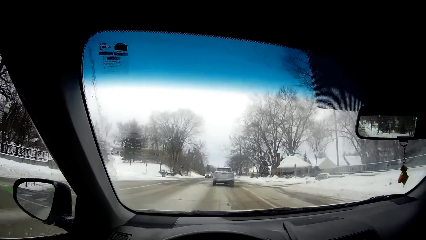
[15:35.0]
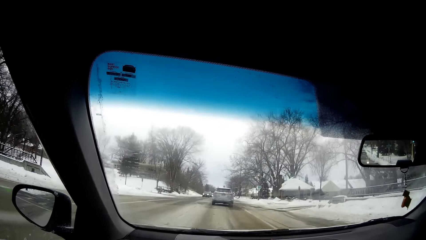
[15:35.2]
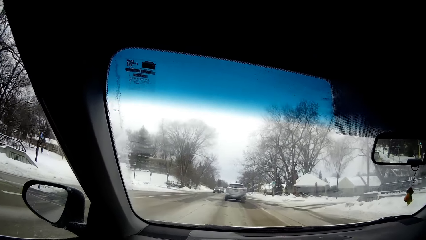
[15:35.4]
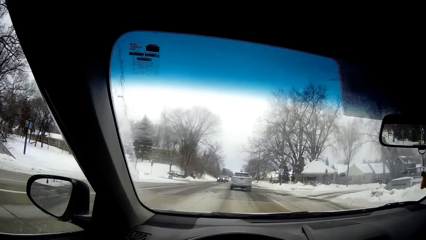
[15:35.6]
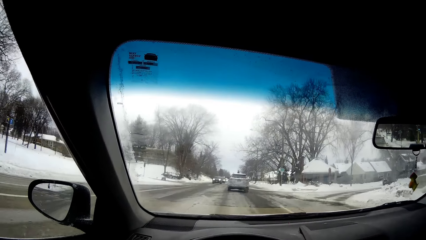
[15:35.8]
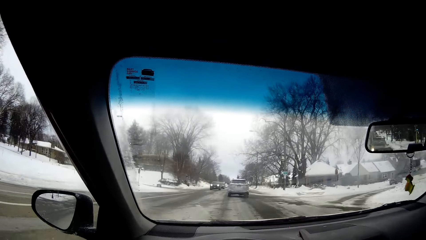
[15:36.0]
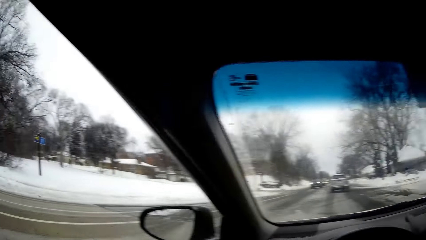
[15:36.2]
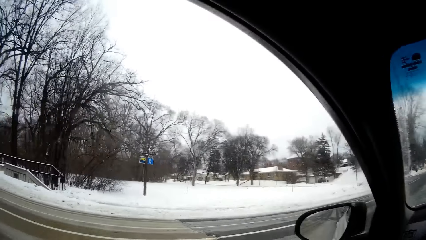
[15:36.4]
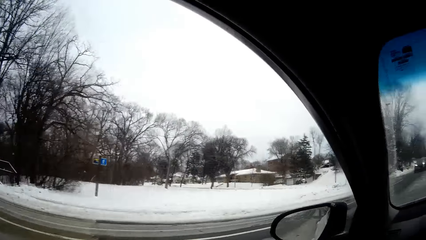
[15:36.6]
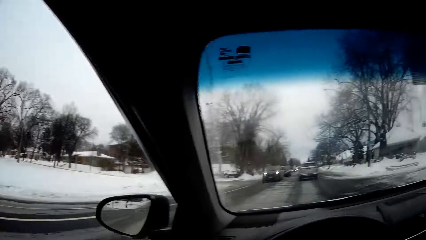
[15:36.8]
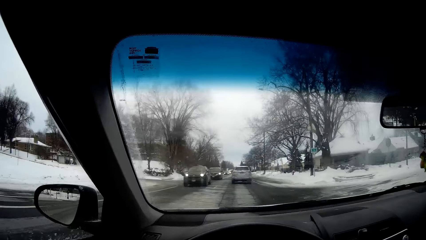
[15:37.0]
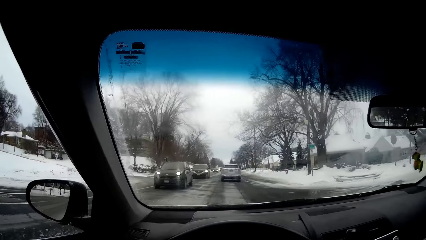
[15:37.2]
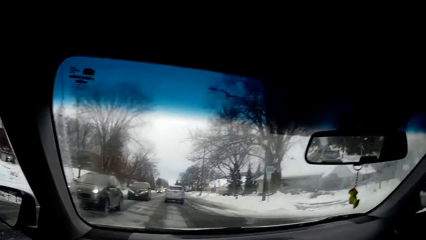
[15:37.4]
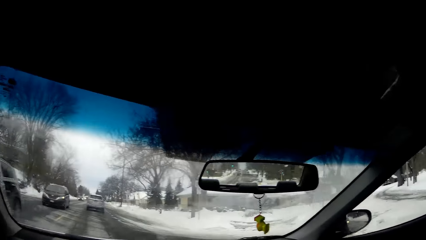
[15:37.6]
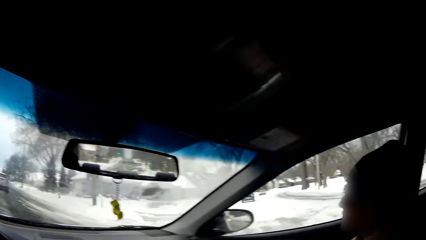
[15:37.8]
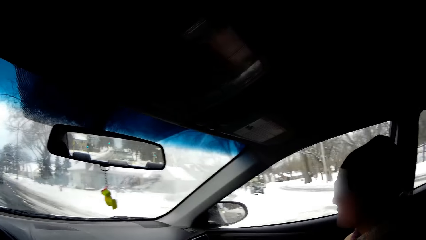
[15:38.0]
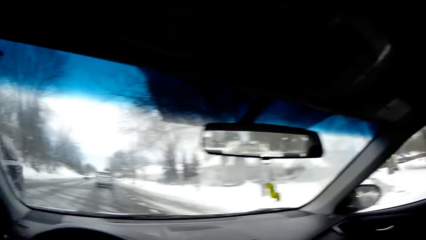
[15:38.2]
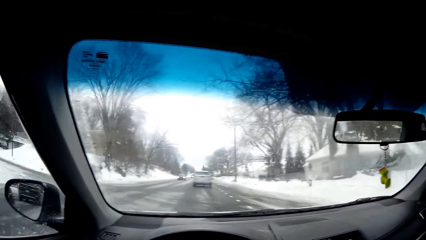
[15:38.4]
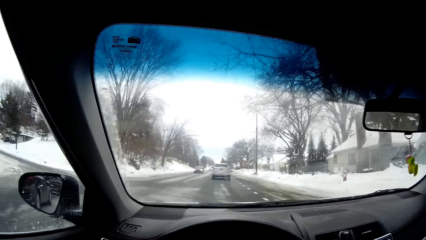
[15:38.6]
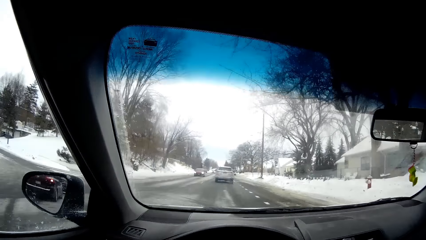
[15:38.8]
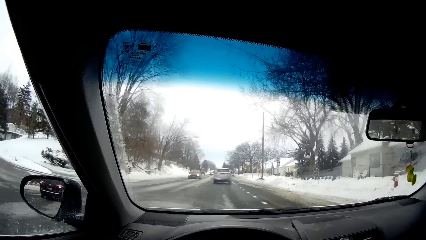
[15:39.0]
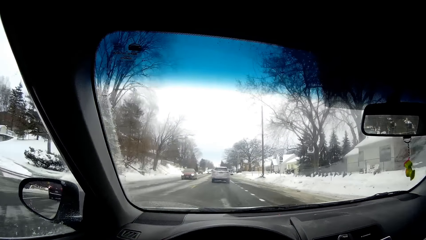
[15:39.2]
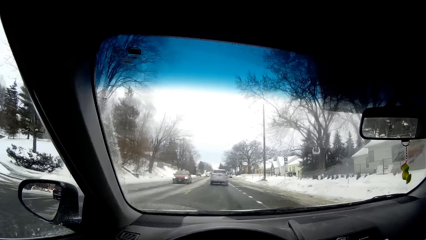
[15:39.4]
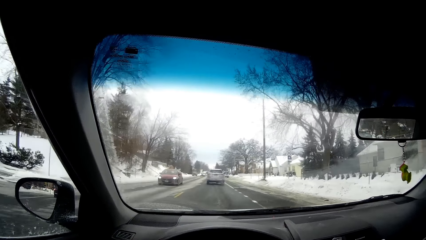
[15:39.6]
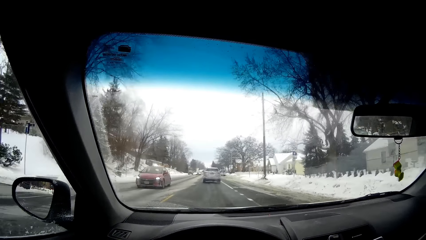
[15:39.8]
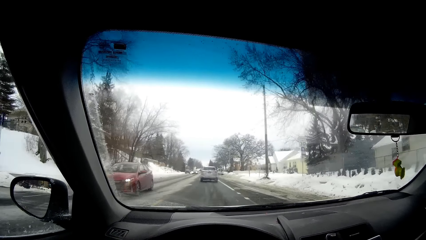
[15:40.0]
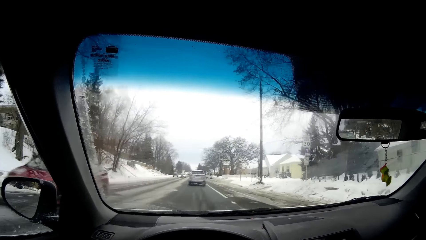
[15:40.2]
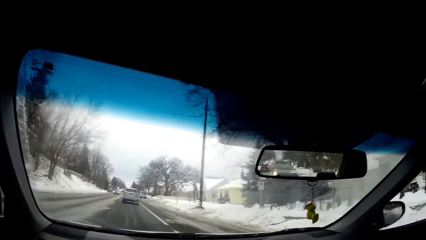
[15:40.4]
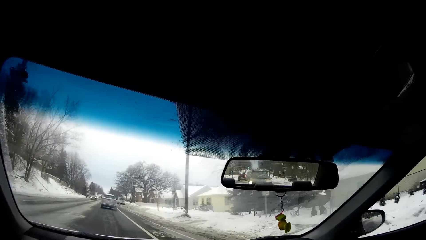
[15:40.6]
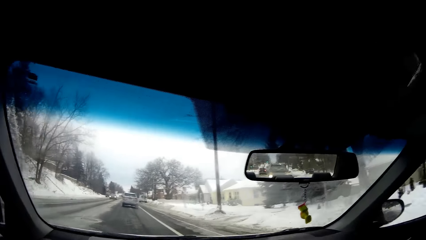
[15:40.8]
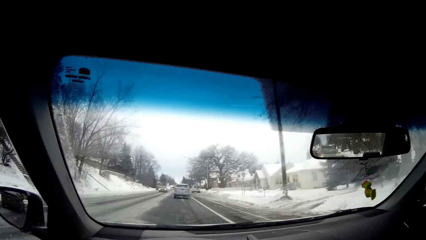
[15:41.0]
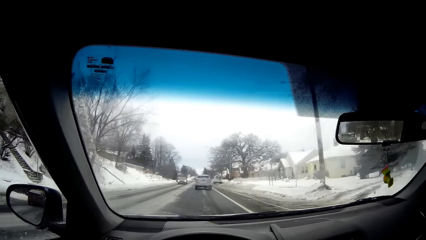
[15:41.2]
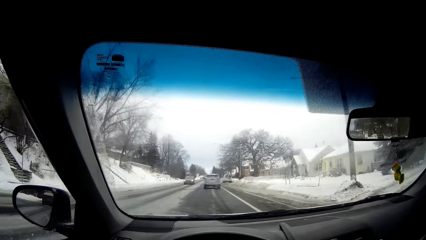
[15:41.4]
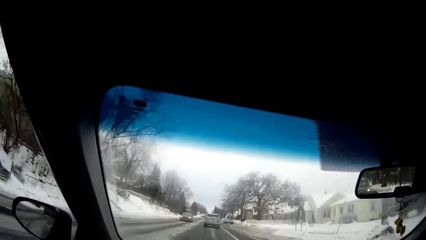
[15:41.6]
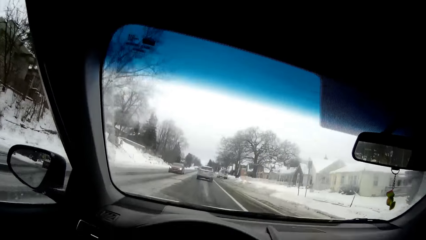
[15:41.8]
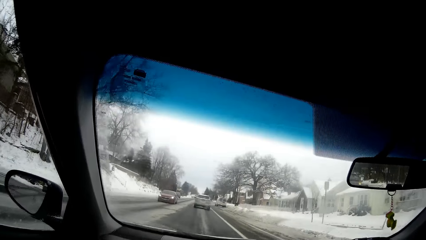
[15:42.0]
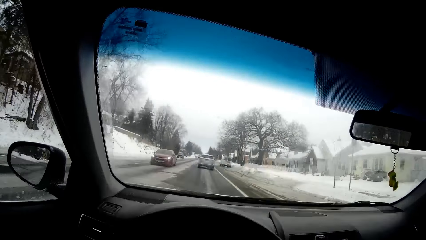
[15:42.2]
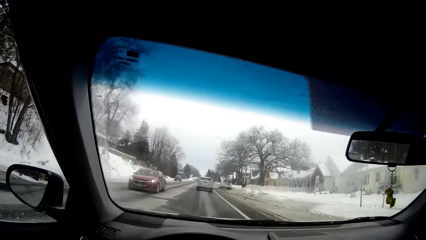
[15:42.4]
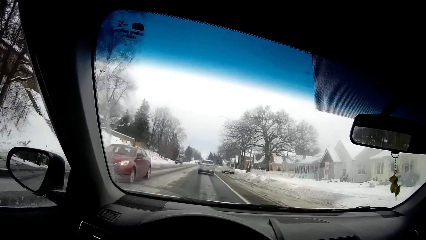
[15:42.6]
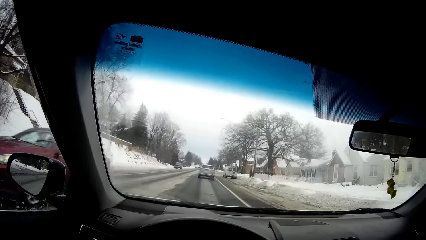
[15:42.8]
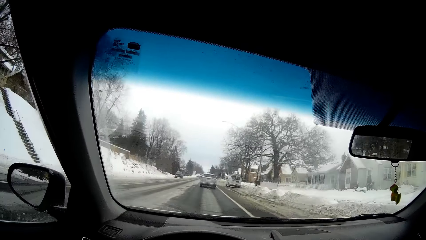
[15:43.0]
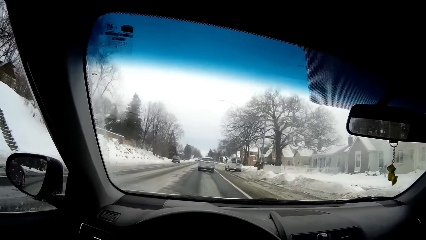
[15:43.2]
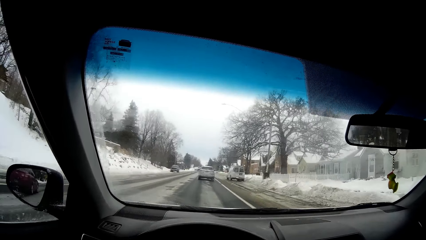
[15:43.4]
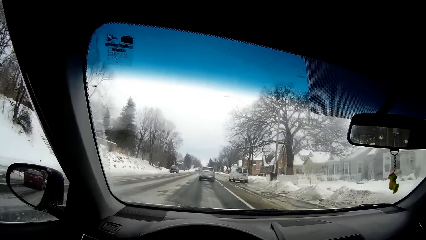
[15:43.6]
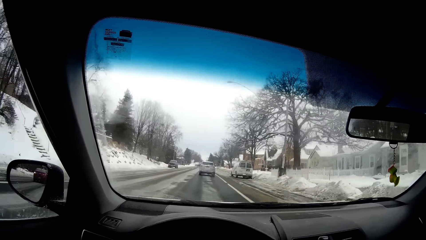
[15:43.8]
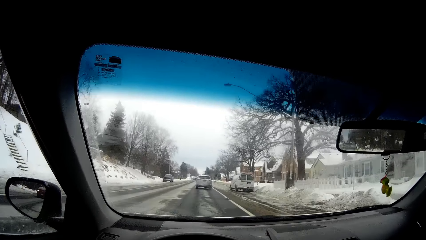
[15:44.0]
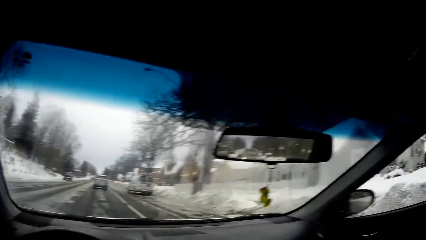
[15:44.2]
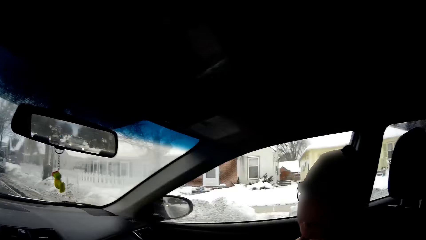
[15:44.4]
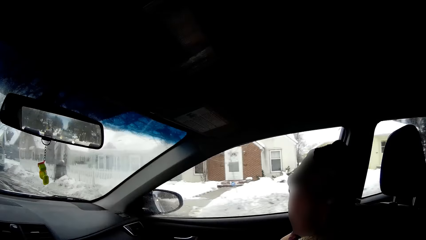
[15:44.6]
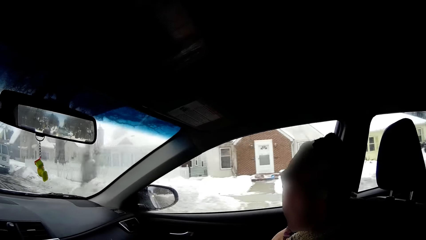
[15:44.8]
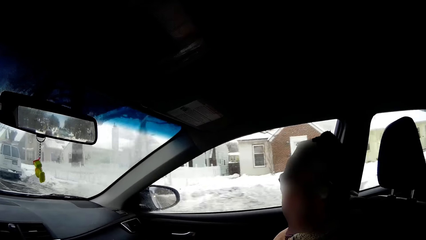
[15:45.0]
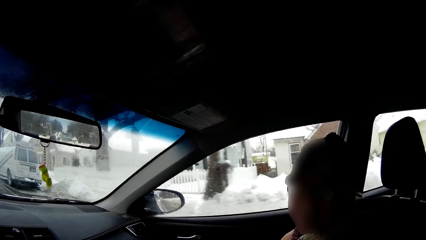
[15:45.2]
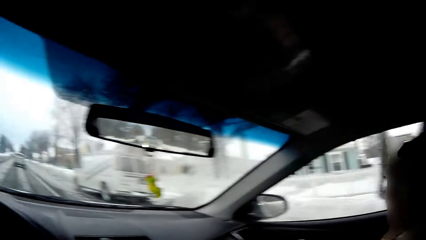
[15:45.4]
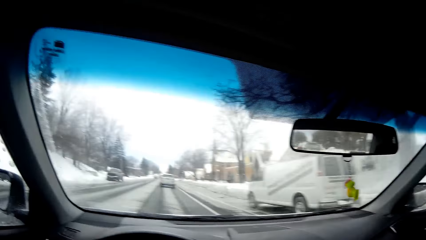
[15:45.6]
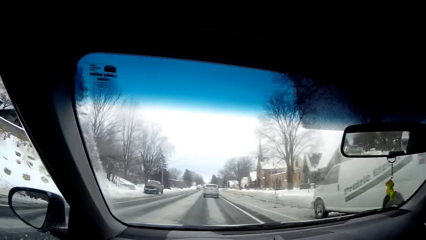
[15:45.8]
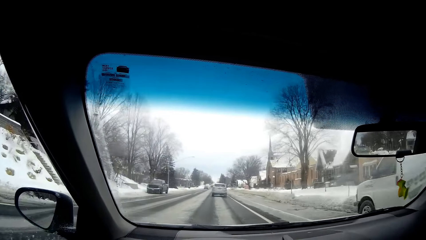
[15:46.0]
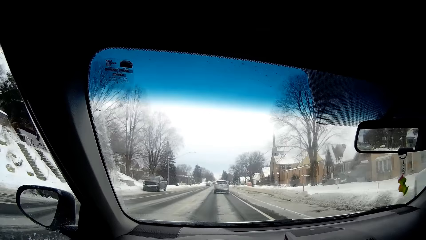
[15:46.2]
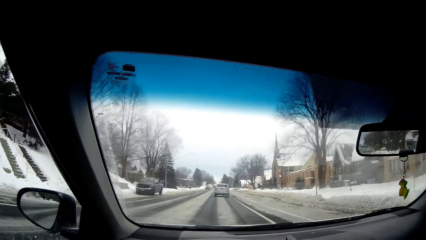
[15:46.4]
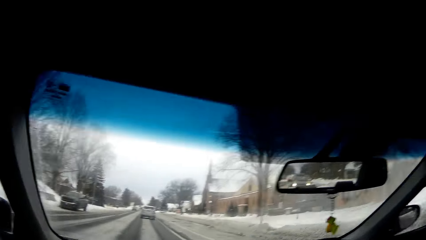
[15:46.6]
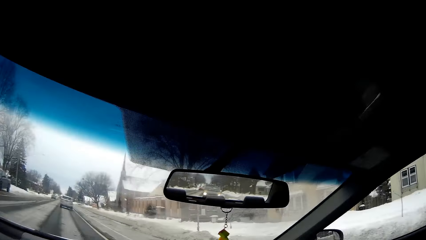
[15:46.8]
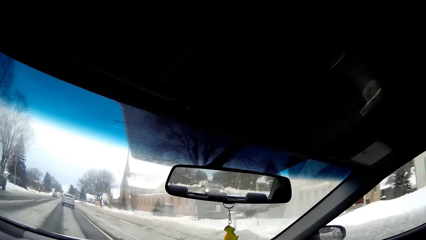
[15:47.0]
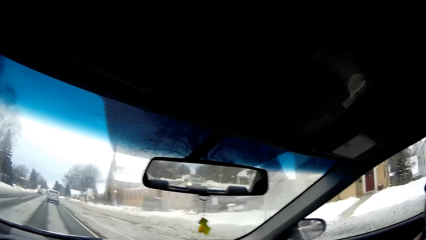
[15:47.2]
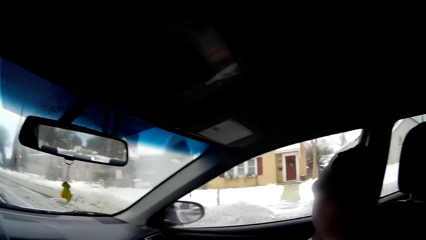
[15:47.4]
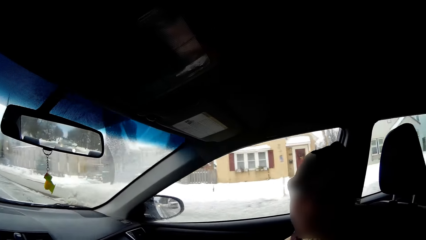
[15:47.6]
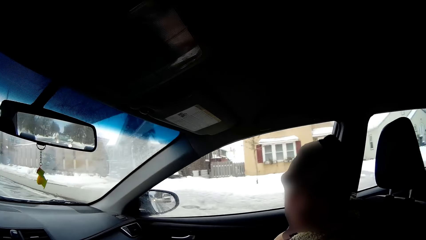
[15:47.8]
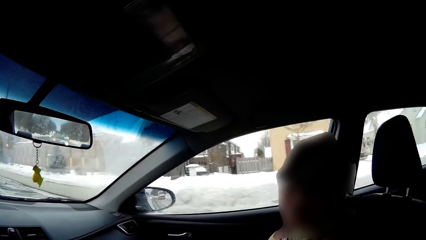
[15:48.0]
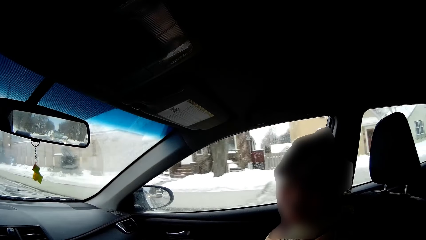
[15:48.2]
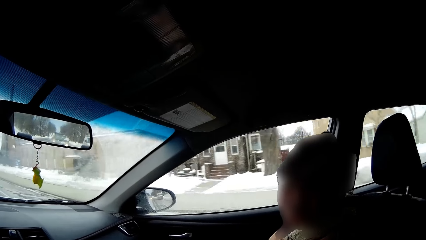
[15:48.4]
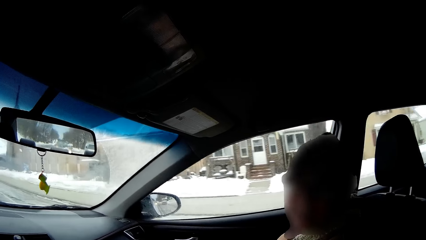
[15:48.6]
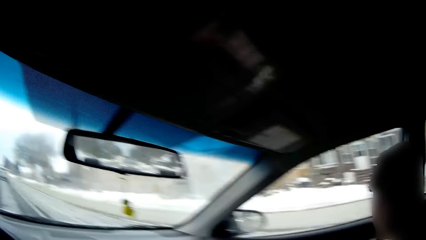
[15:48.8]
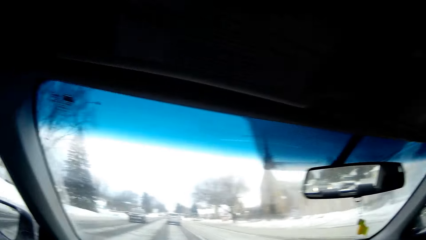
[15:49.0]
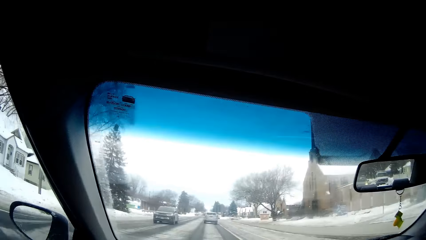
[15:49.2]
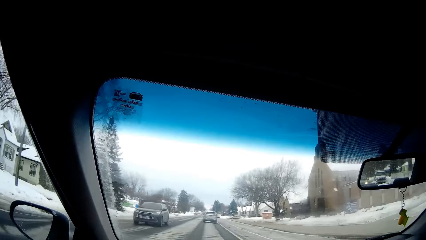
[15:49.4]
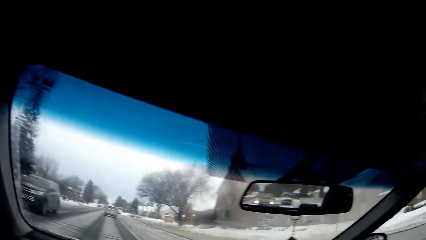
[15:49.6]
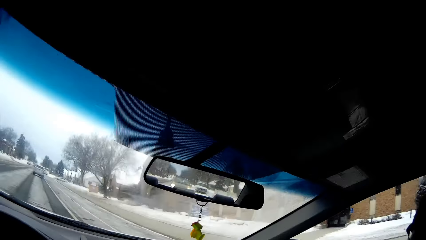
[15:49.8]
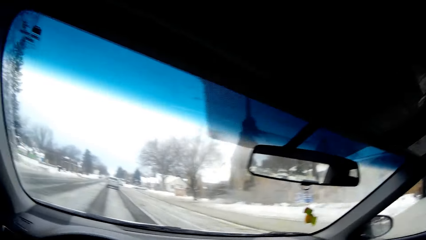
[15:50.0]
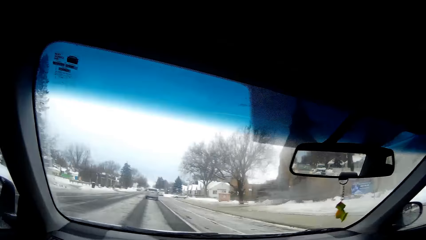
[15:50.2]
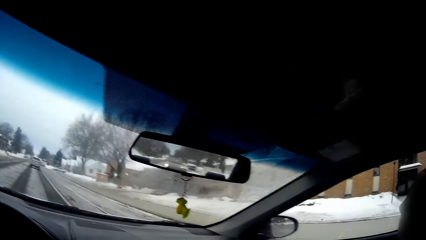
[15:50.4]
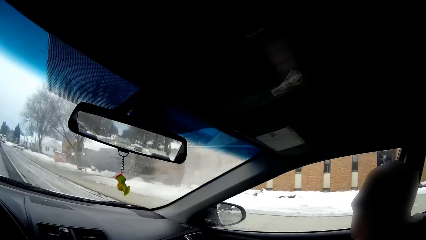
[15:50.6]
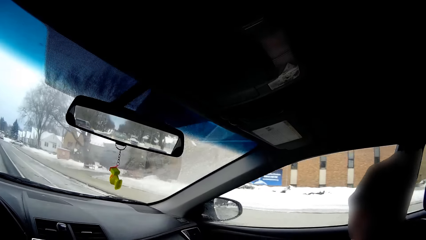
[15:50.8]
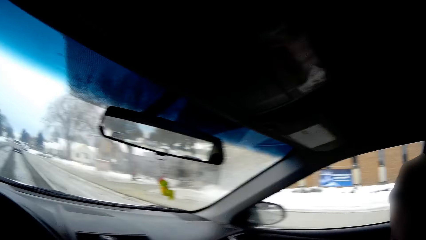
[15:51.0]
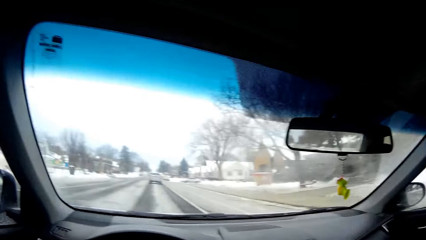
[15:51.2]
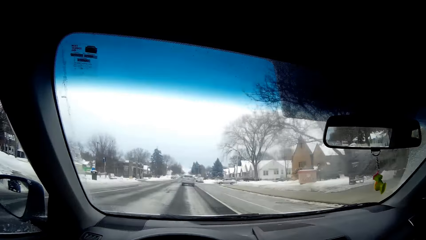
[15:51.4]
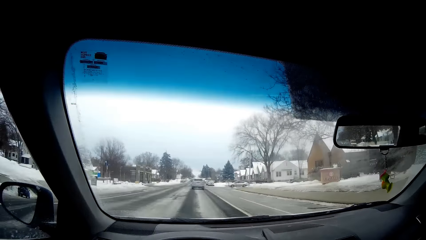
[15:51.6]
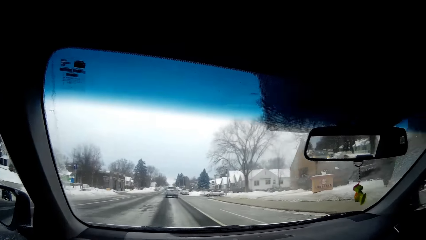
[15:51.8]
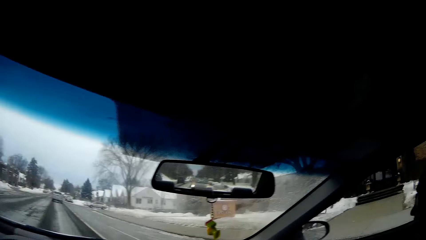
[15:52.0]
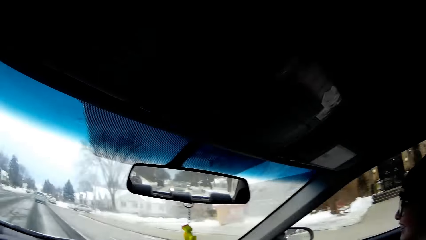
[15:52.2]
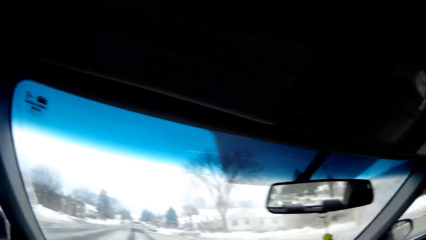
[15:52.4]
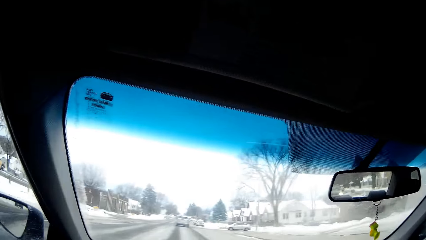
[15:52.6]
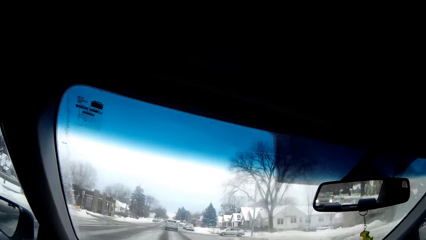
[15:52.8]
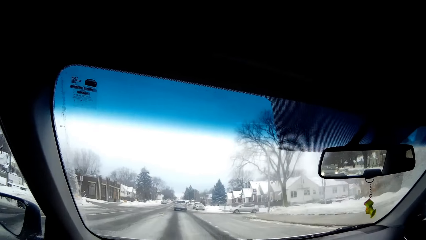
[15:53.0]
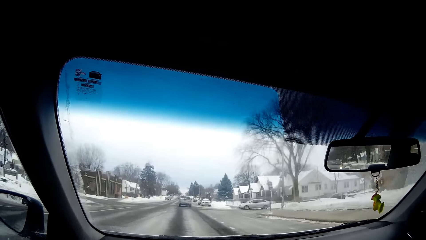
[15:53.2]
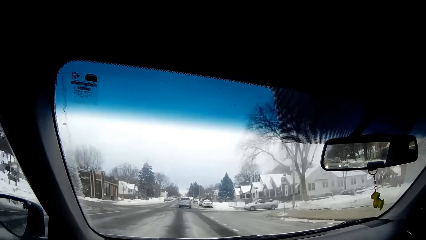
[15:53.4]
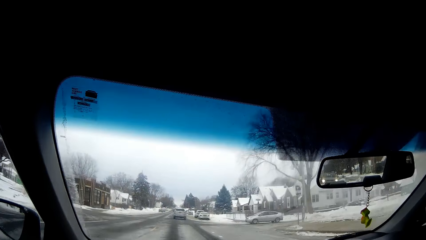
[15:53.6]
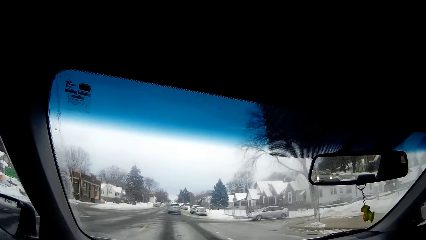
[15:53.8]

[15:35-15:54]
The camera wearer turns the head to the left. They turn the head to the front. They turn the head to the right. They turn the head to the front. The woman talks to the camera wearer. The camera wearer turns the head to the right. They turn the head to the front. The woman talks to the camera wearer. The camera wearer turns the head to the right. They turn the head to the front. They turn the head to the right. They turn the head to the front.
